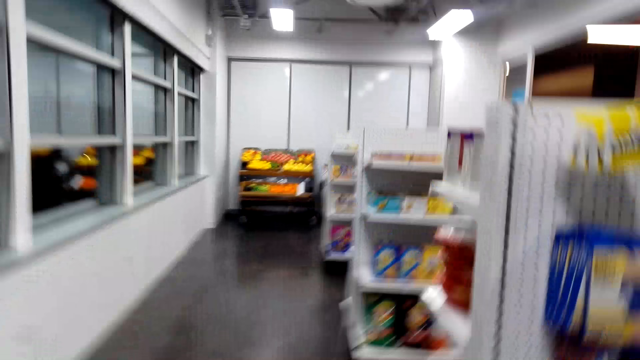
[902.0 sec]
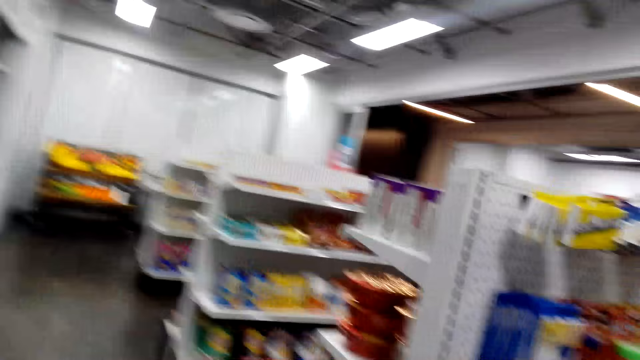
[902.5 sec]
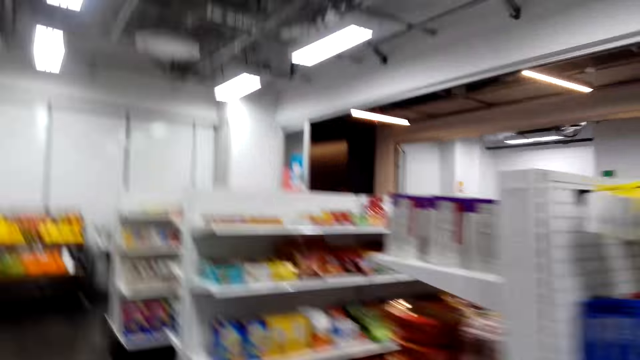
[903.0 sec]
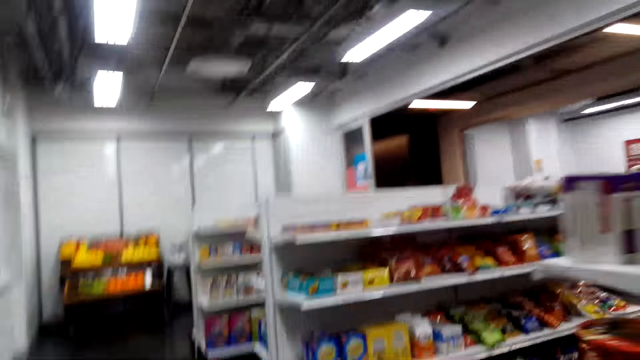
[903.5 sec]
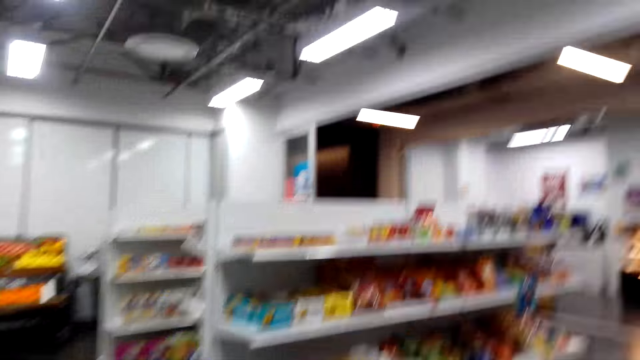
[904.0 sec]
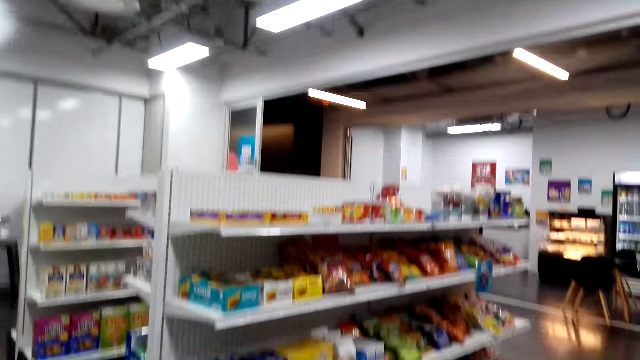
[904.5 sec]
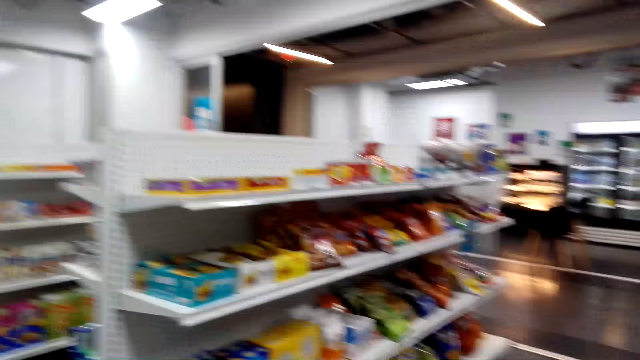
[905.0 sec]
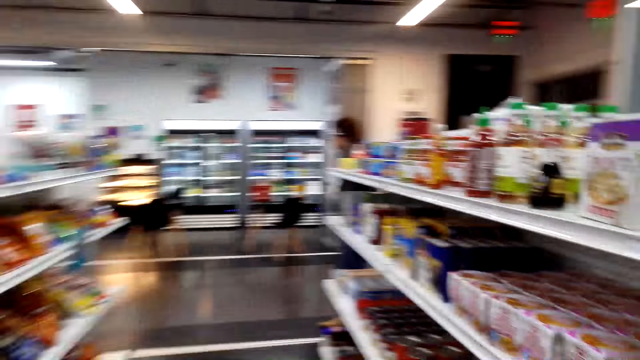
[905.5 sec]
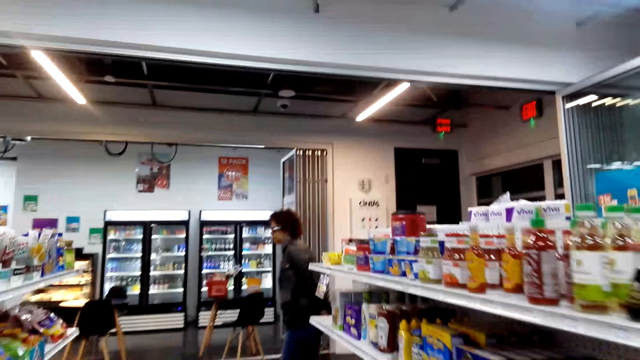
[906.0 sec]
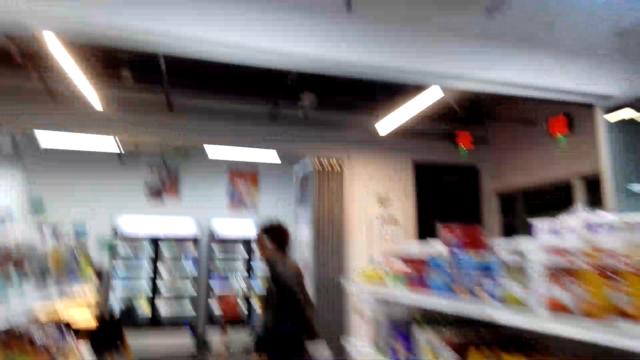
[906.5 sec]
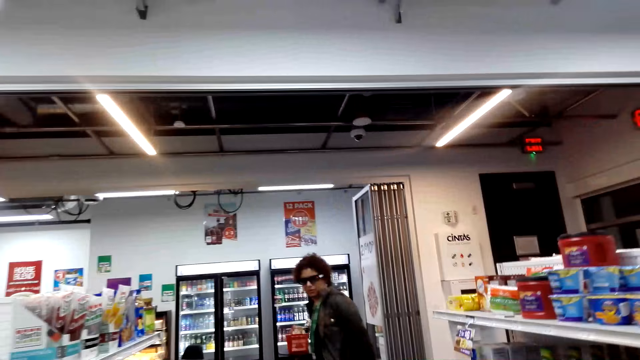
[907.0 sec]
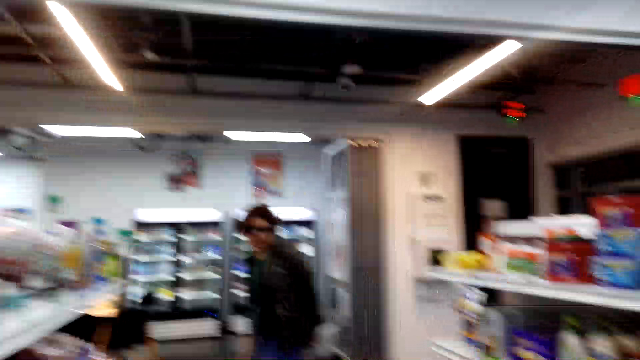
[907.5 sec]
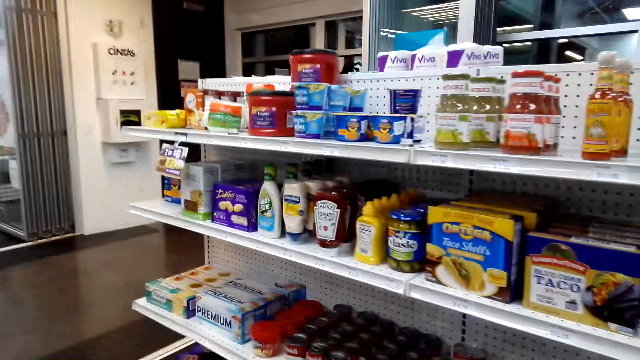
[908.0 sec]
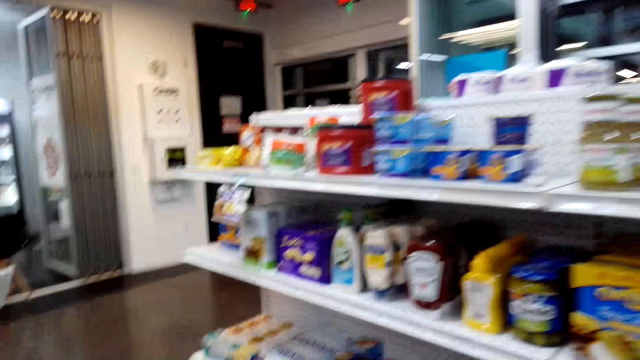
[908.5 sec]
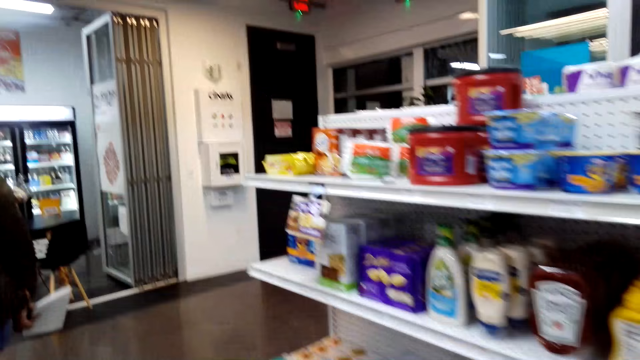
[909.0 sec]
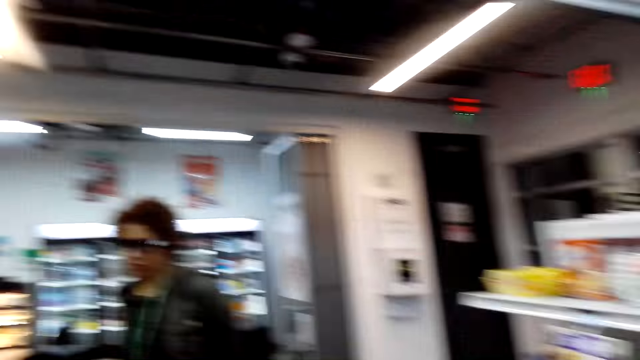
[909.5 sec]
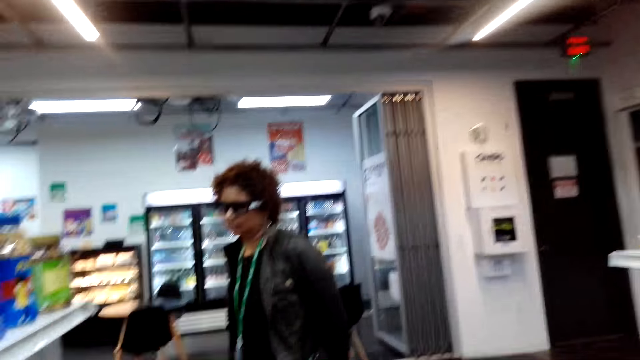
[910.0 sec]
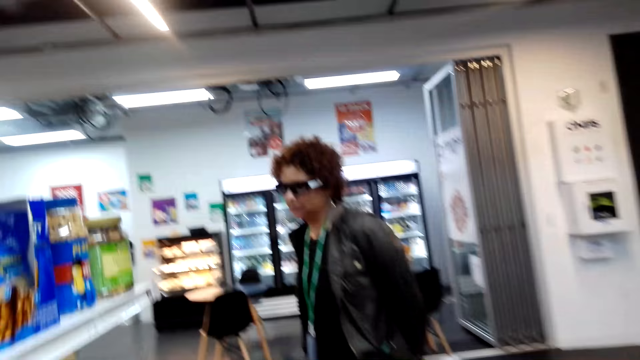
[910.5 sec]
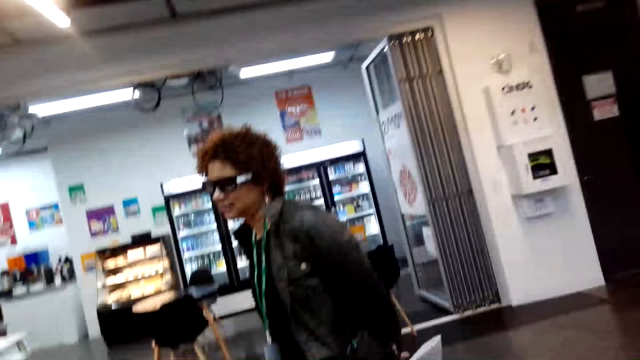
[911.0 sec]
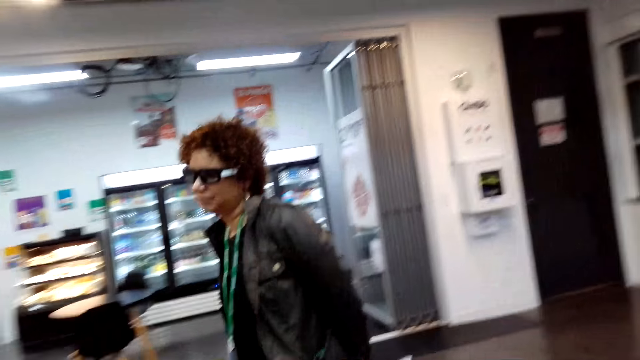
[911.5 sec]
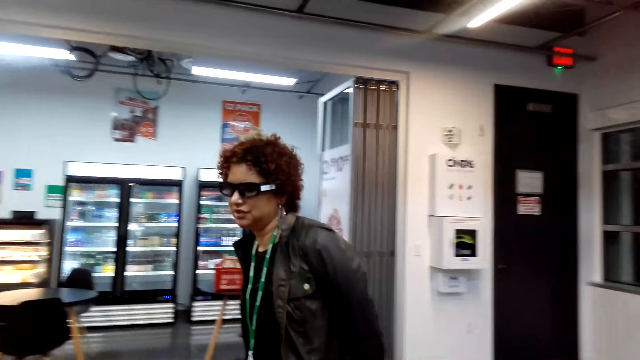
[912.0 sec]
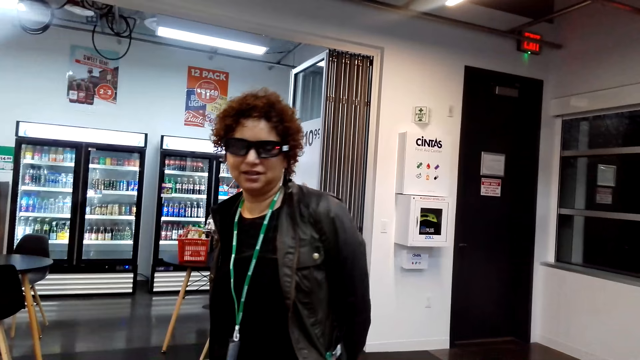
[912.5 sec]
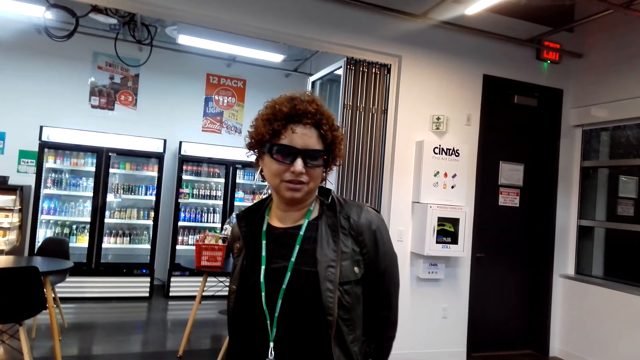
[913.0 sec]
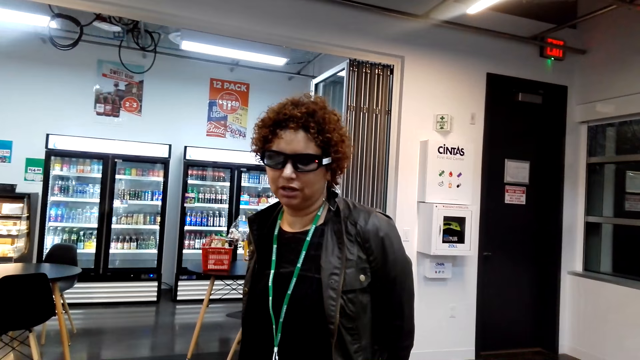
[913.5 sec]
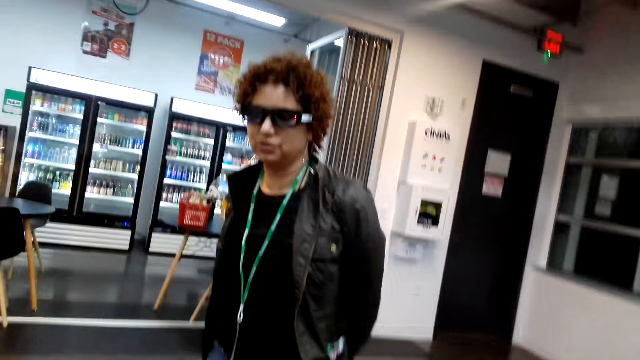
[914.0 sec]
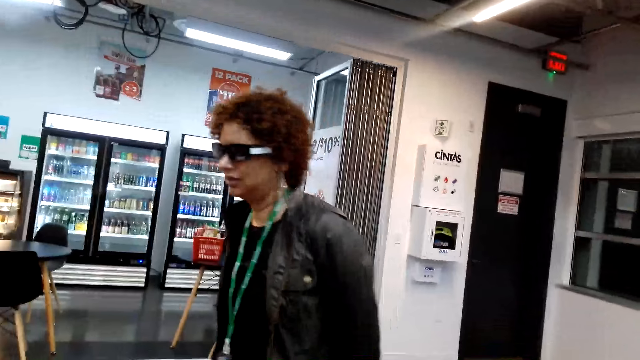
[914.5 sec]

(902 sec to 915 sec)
The camera wearer walks around the shop. A woman walks around the shop. The camera wearer walks around the shop. They converse with the woman. They stare at the woman.

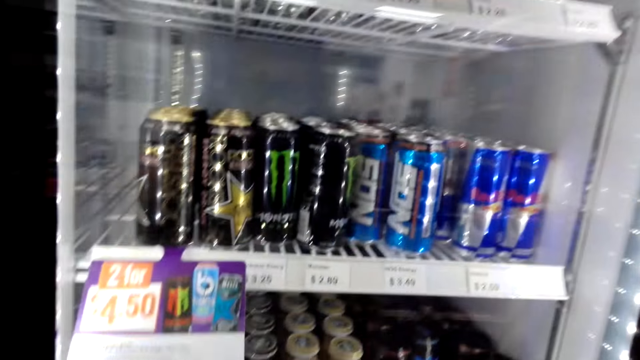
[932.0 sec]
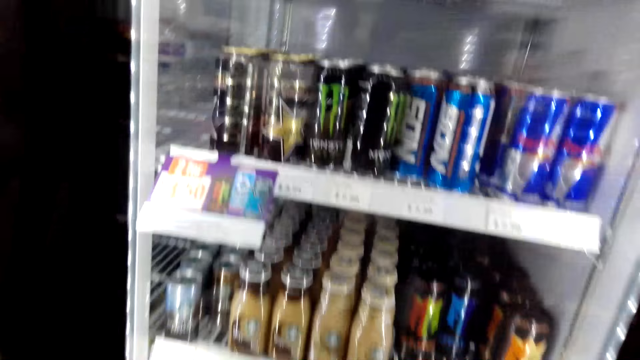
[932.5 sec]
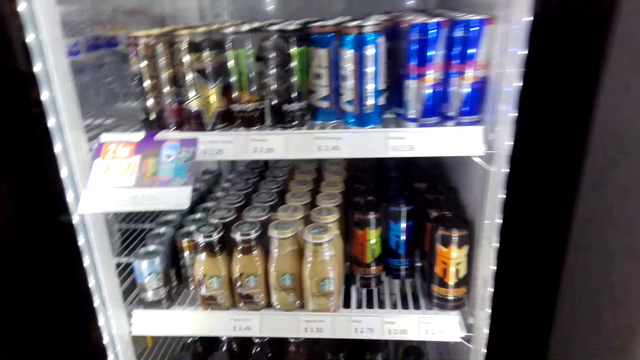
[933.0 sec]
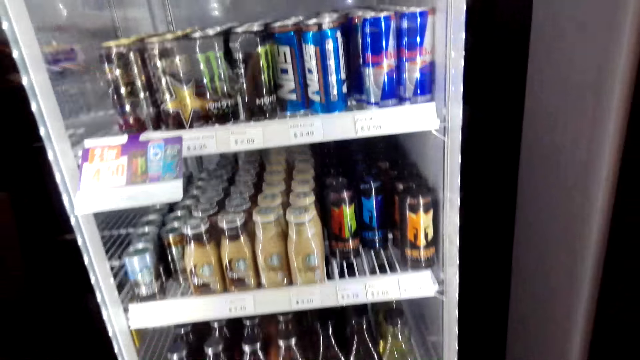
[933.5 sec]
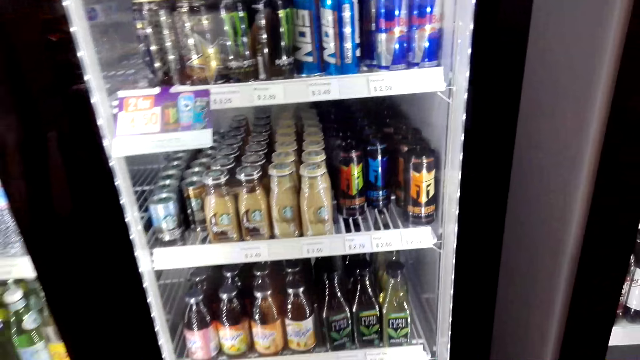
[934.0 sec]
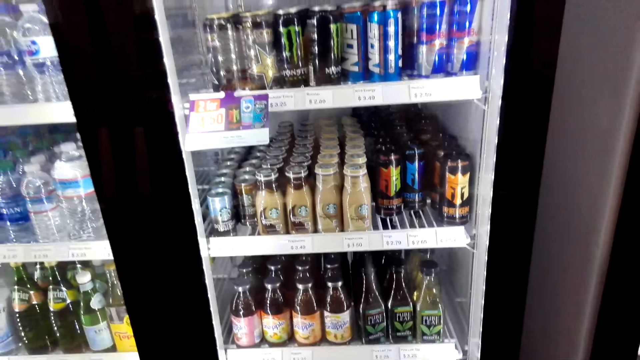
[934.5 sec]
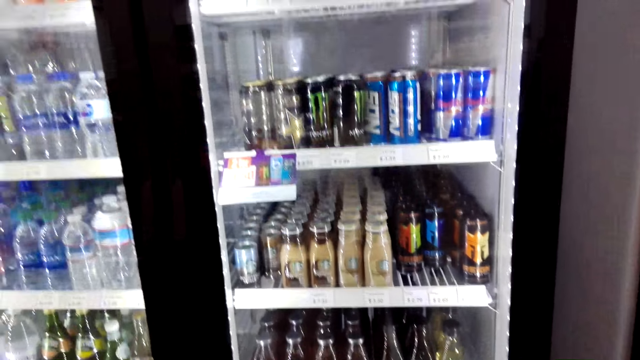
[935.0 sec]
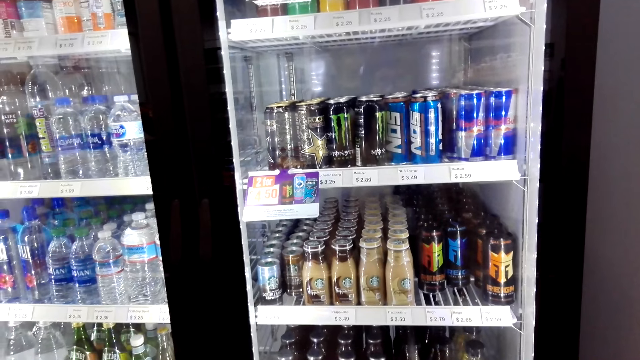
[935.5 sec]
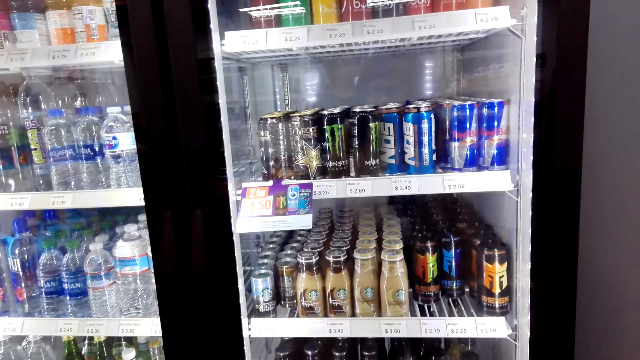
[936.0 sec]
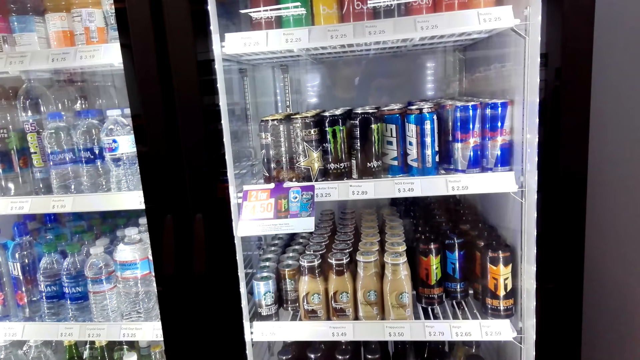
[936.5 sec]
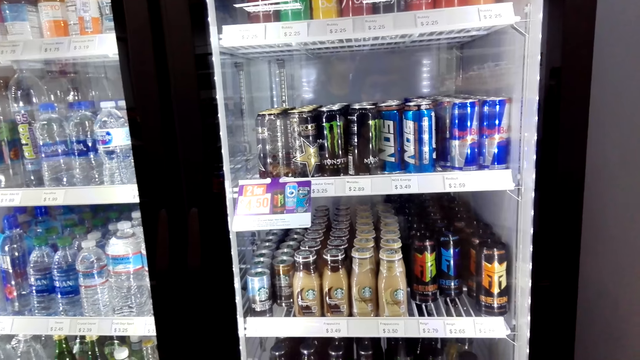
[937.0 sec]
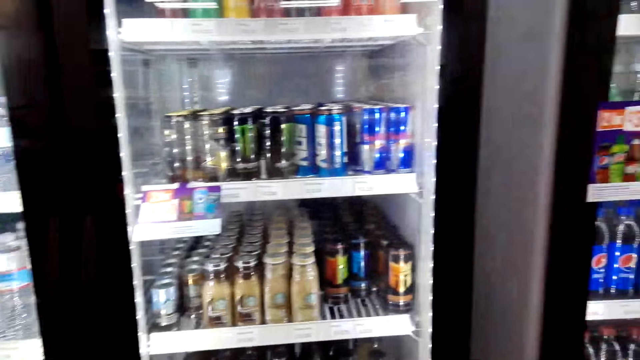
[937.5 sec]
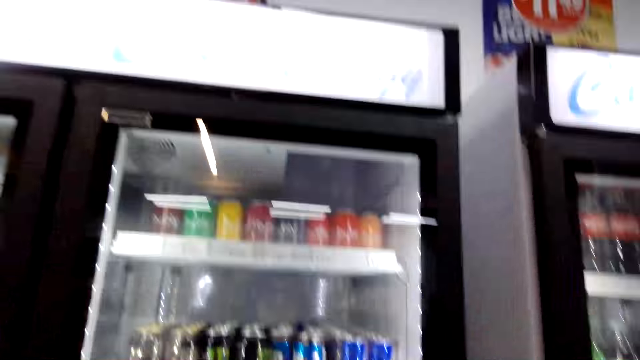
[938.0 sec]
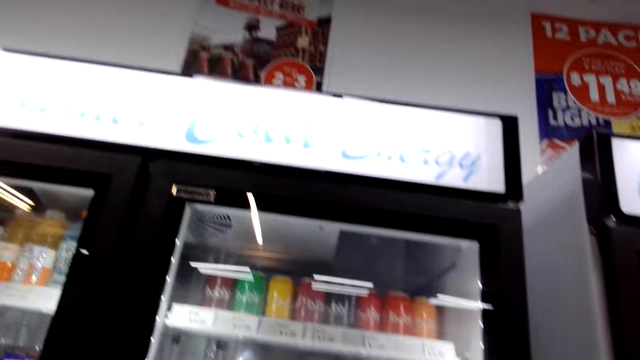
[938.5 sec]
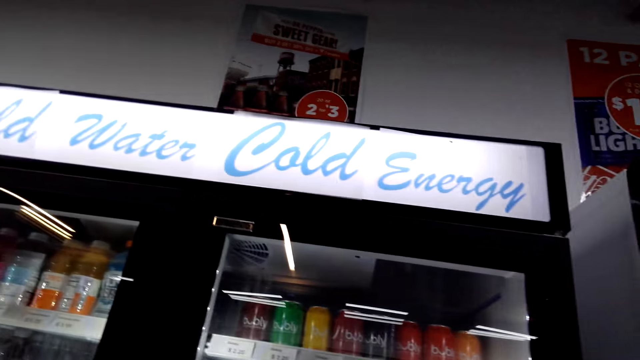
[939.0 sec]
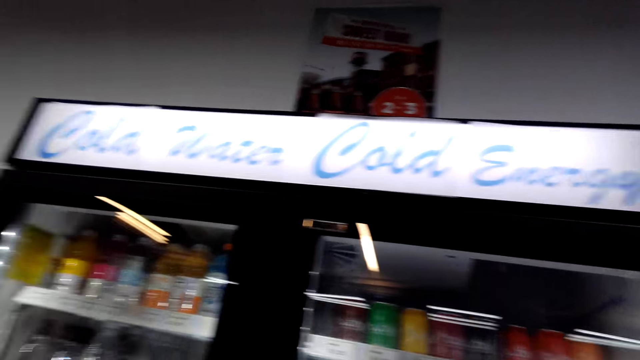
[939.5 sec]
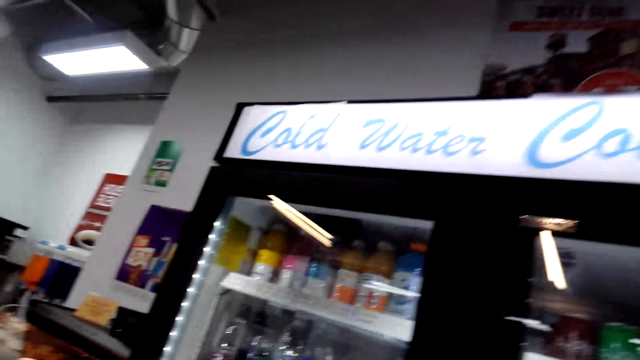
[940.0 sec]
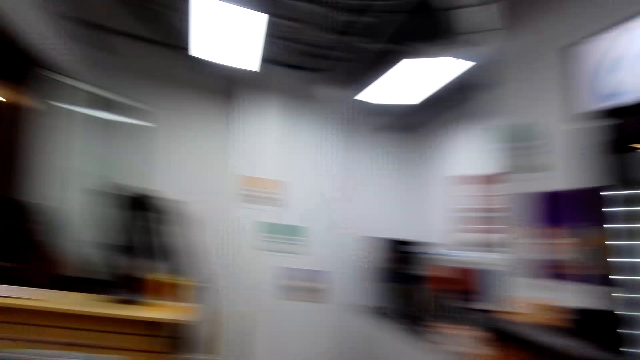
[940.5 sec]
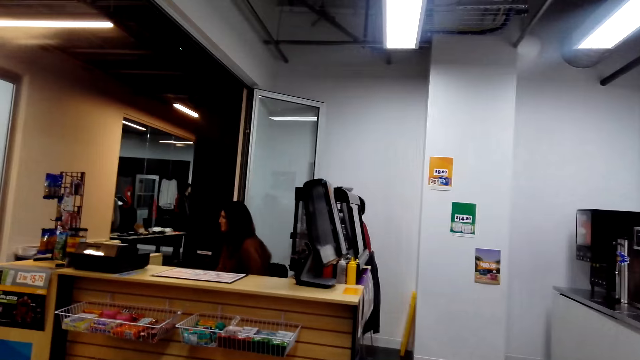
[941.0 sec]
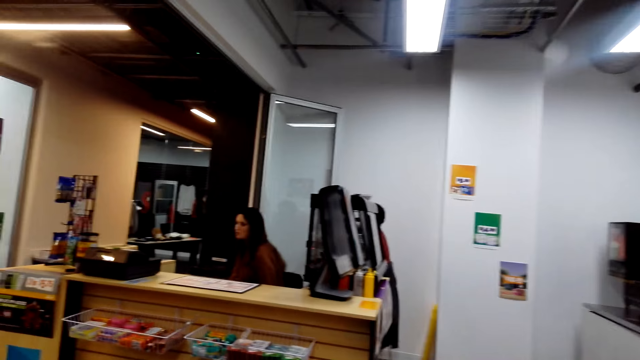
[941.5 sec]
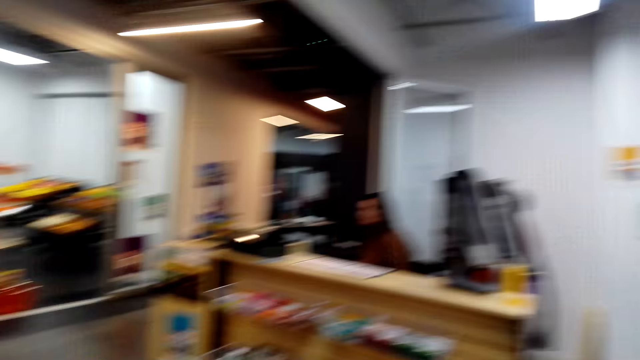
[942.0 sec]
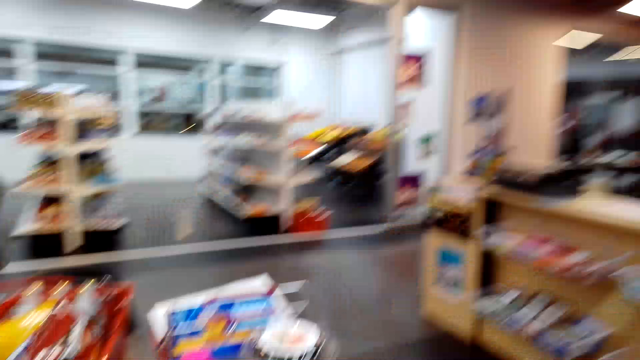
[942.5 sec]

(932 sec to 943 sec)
The camera wearer stares at the fridge. They walk around the shop.
